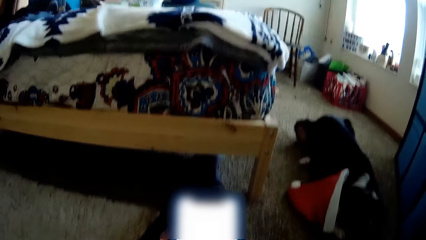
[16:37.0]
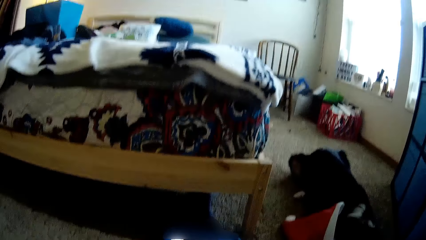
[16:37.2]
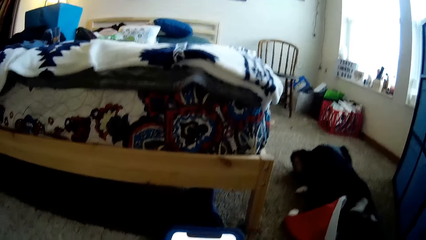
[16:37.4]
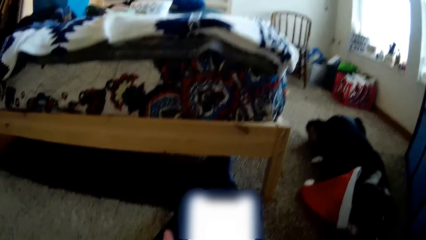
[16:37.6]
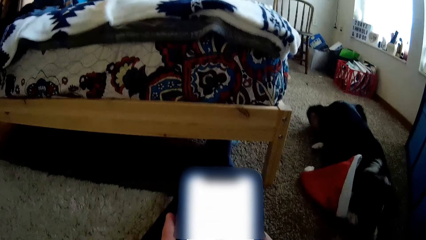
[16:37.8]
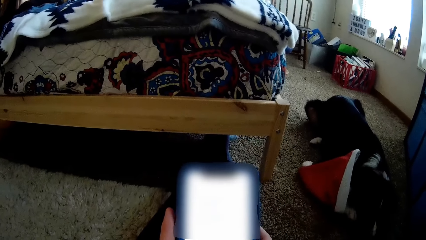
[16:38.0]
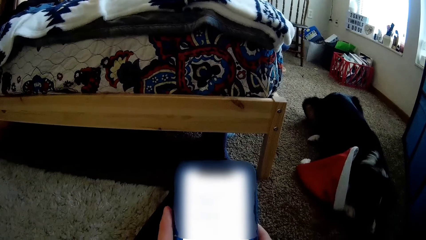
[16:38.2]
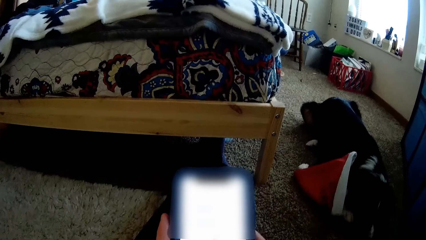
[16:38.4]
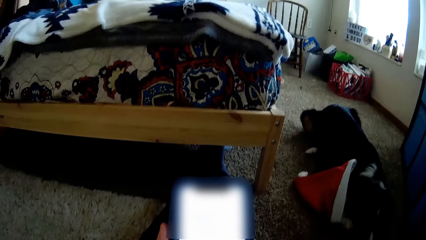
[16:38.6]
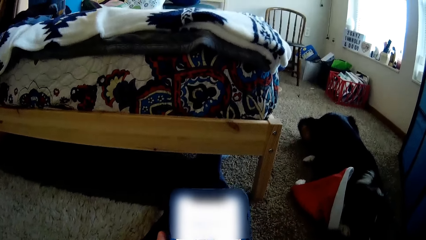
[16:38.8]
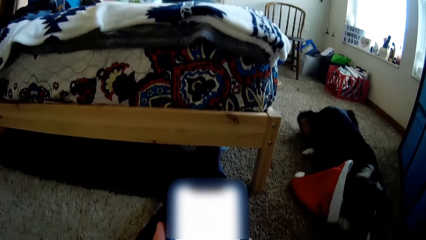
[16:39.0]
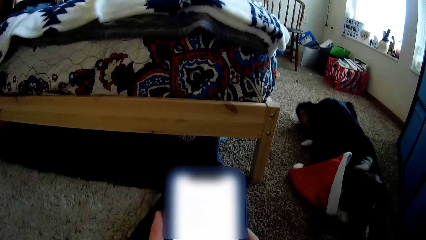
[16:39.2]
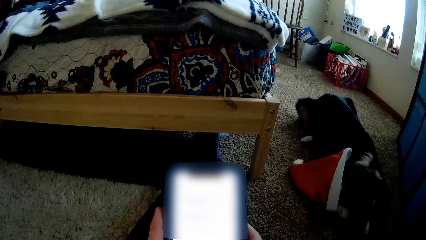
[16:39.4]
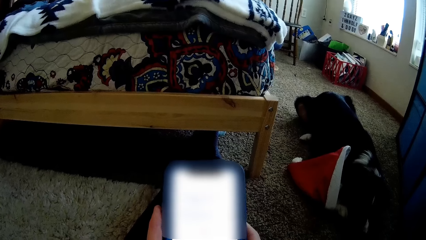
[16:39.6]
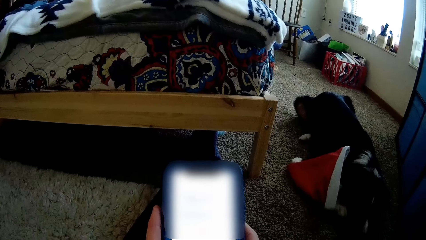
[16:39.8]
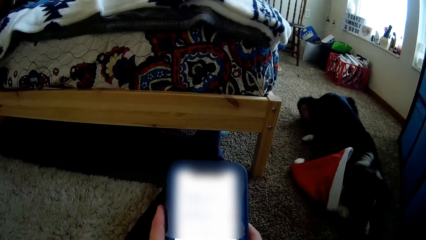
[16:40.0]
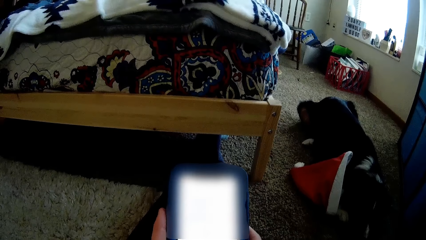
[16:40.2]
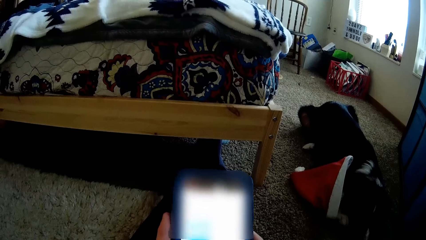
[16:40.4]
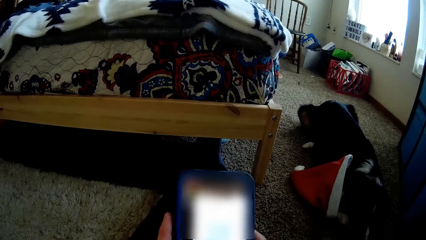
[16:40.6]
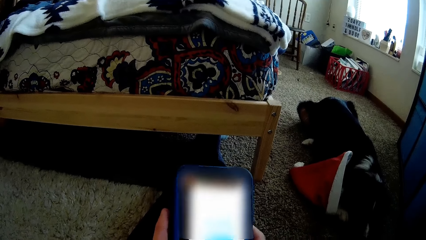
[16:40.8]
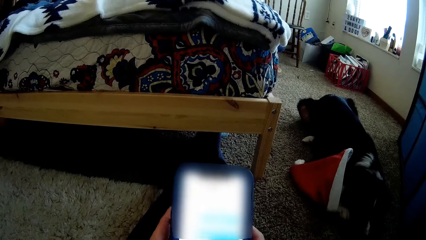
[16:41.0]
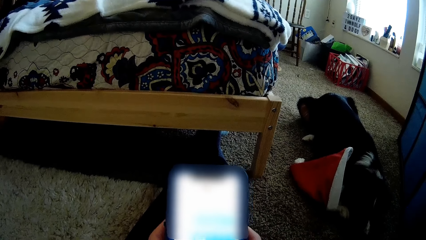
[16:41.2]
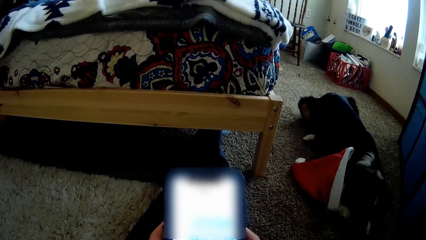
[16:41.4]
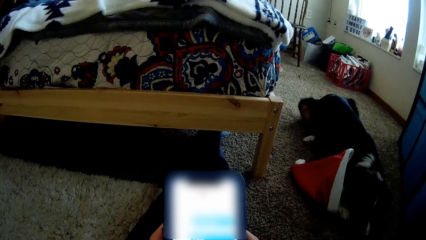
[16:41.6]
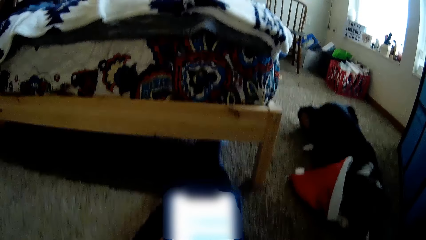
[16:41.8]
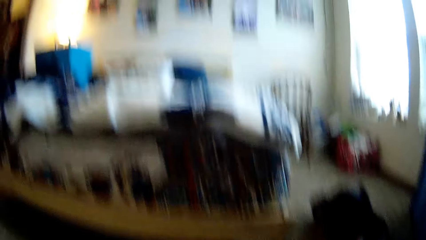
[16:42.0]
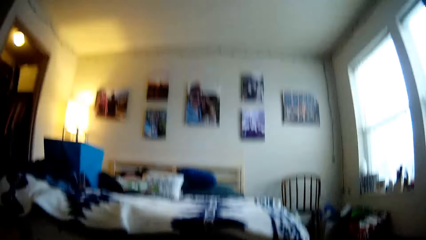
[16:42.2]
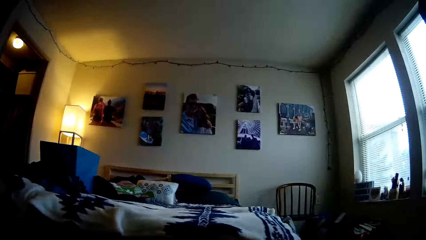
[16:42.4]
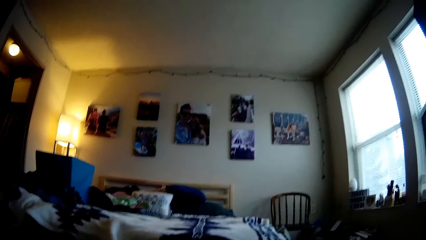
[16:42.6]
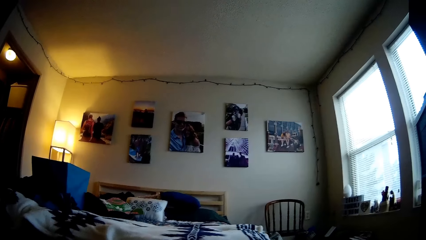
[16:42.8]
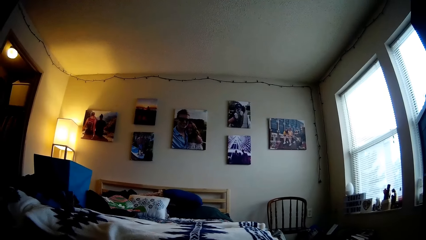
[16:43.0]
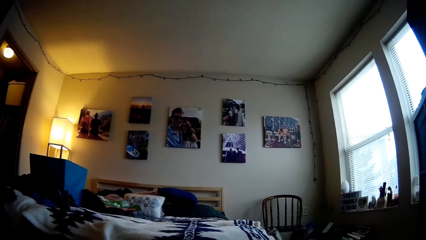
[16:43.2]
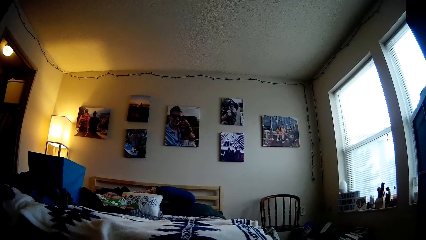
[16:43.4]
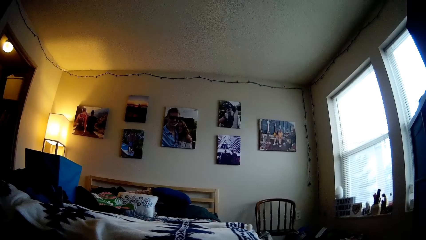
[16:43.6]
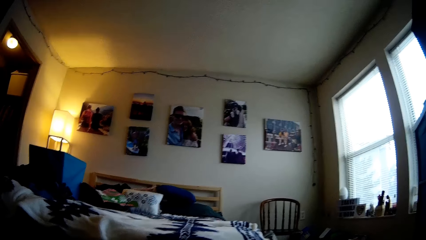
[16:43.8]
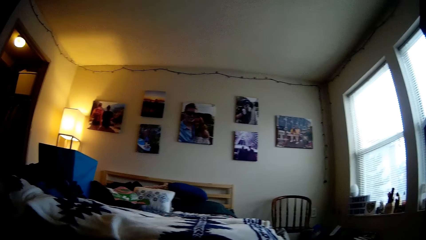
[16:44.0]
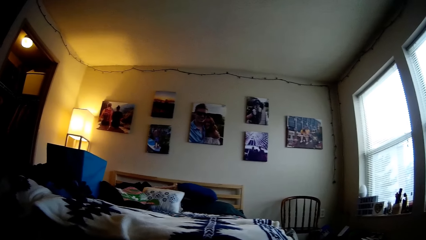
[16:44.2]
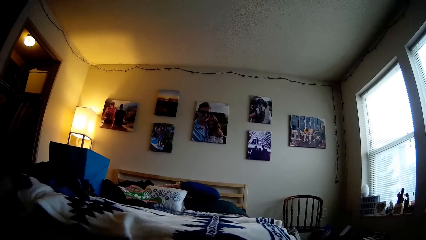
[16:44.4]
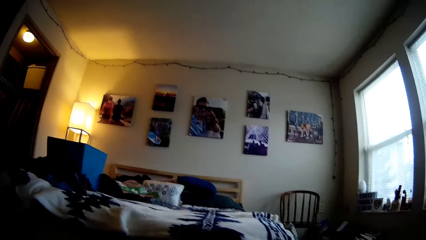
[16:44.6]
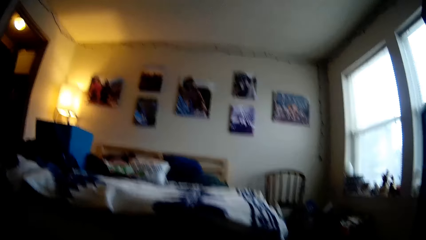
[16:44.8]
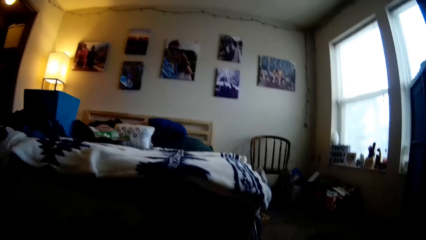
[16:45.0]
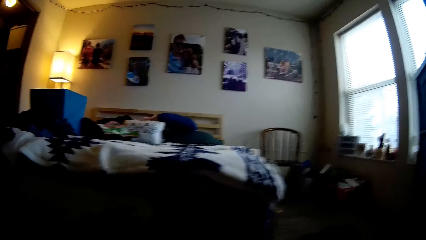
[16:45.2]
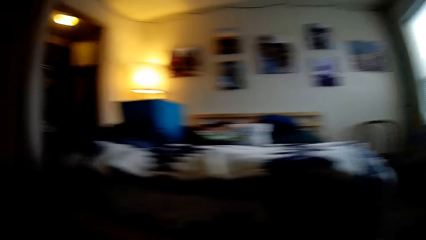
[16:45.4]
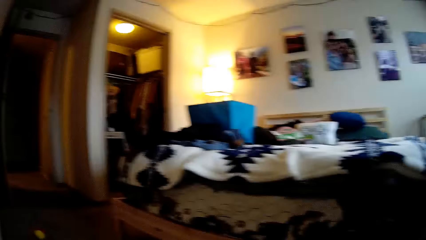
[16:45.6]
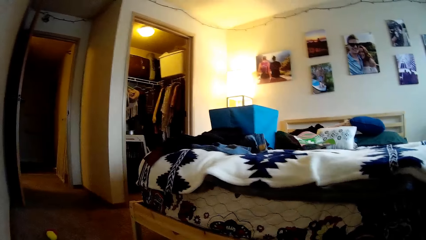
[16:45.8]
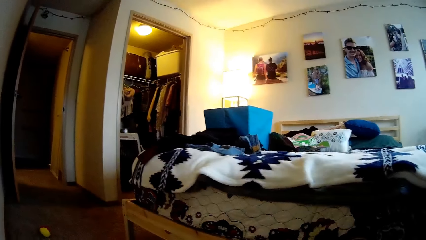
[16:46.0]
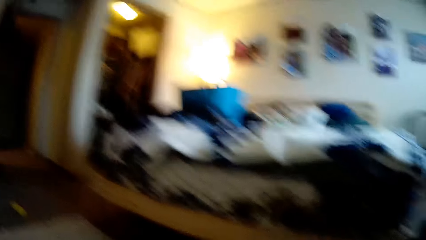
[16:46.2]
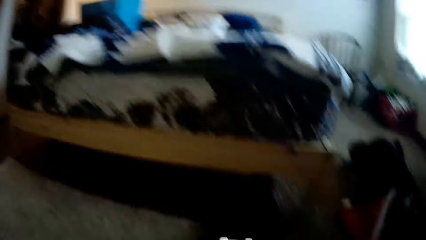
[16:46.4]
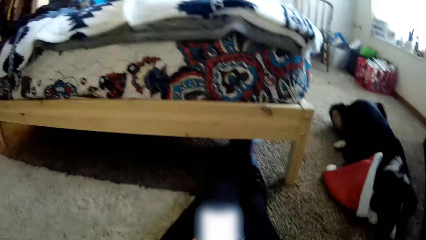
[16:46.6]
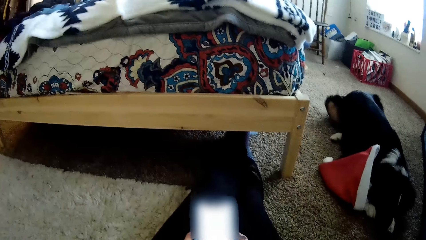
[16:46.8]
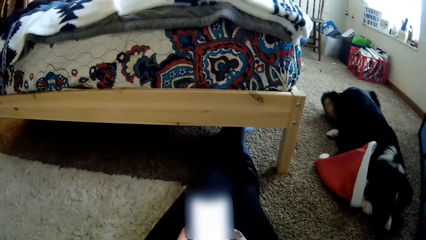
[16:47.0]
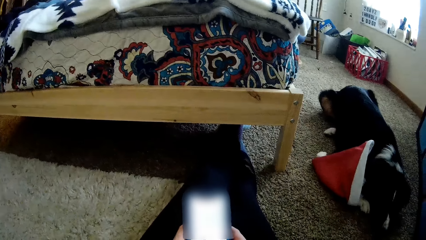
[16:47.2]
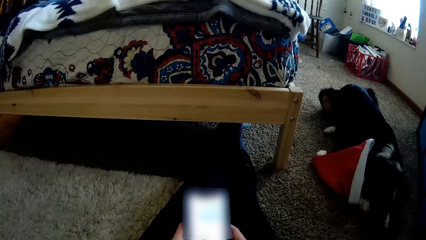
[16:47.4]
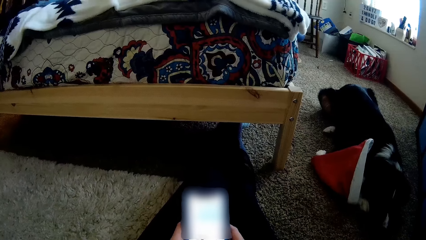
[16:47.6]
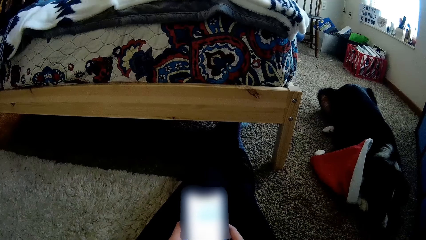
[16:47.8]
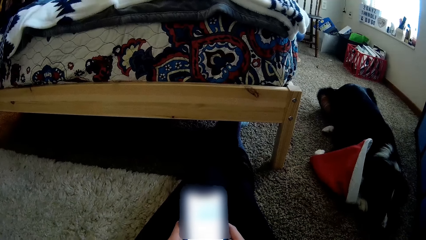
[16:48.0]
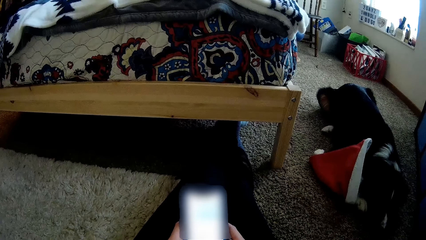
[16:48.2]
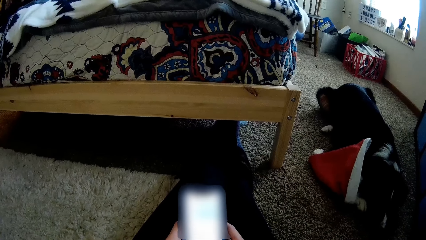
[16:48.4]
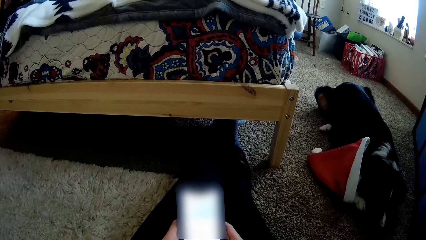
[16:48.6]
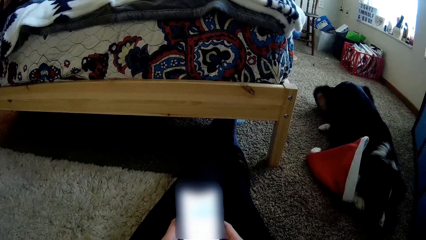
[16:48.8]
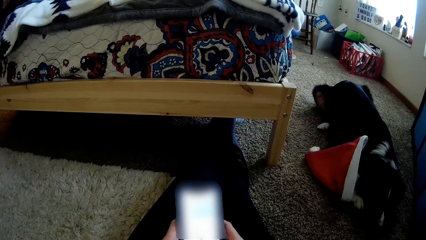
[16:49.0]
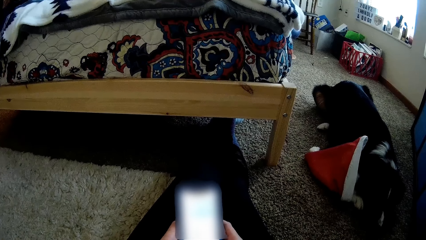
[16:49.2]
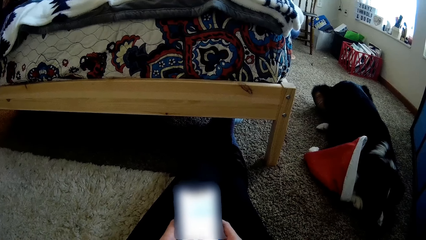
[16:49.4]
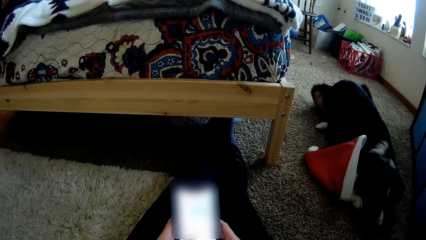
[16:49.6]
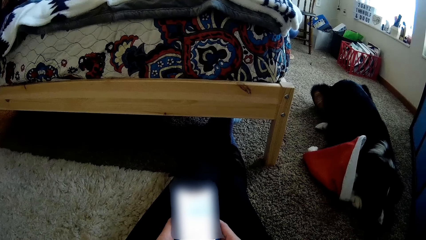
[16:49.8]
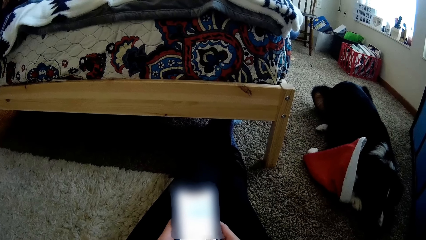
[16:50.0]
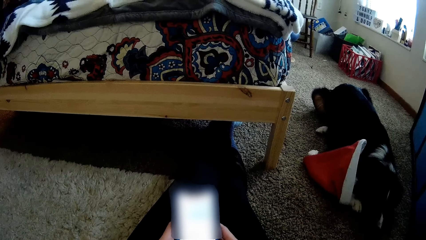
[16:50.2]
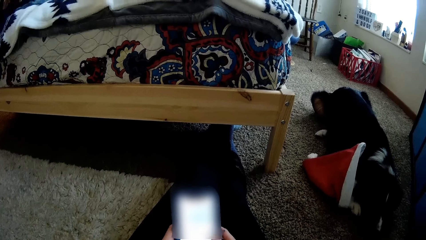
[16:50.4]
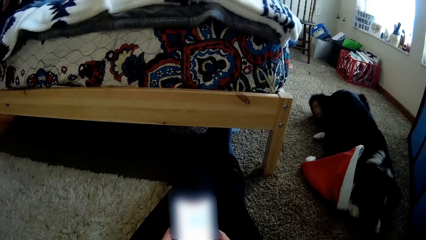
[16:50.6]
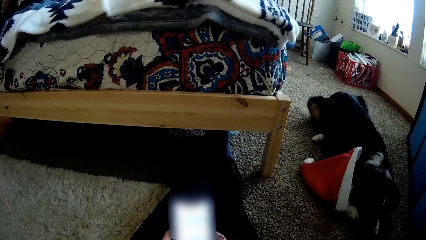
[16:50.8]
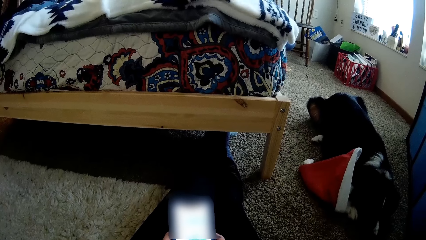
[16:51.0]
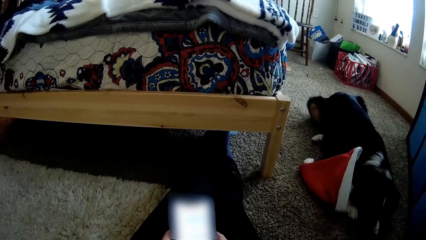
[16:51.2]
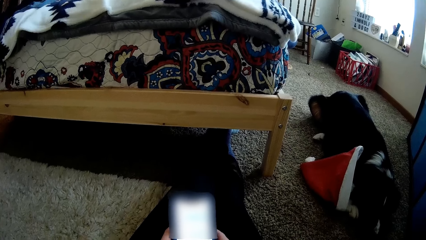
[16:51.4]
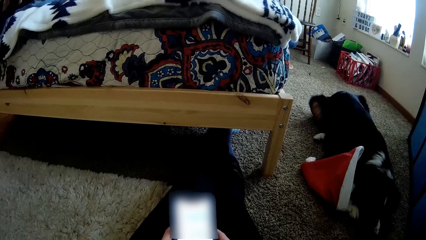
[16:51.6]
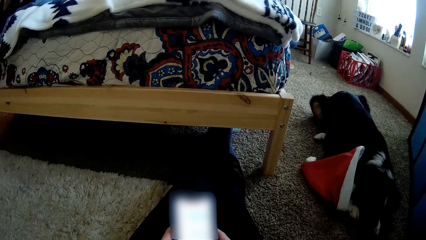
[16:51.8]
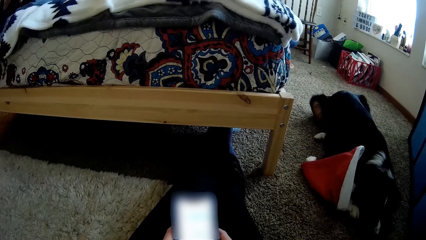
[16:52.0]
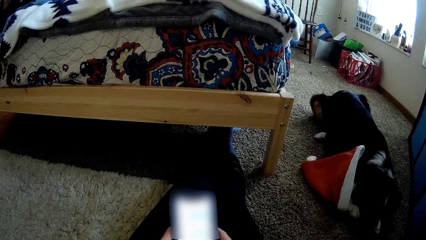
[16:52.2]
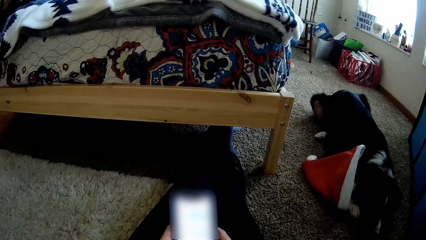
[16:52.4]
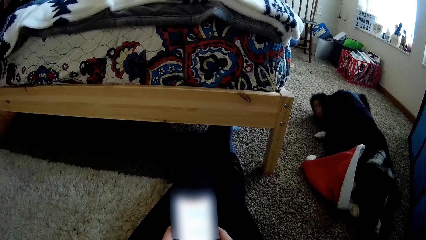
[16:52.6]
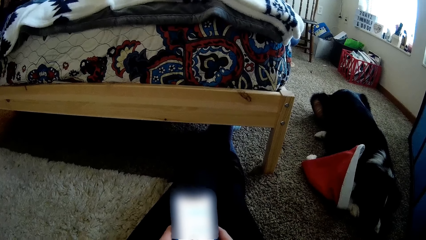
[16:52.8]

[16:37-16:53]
The camera wearer scrolls the phone. They look around the room. They scroll the phone.
